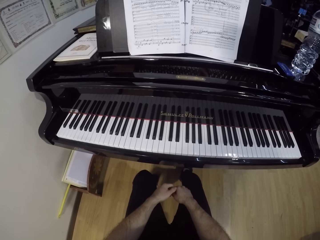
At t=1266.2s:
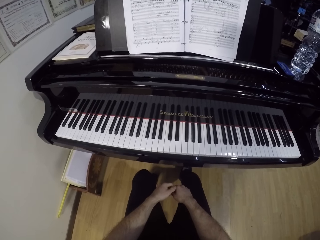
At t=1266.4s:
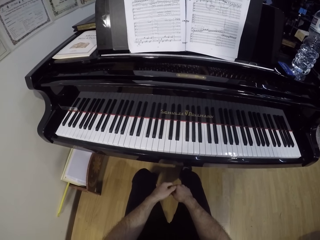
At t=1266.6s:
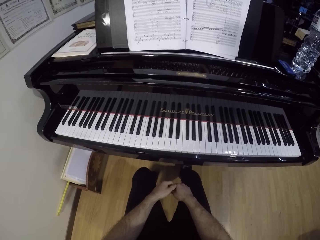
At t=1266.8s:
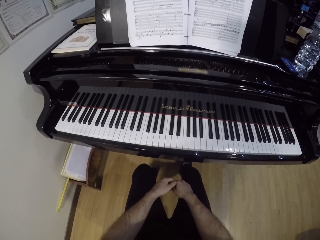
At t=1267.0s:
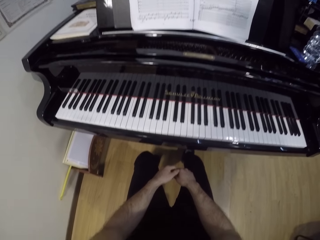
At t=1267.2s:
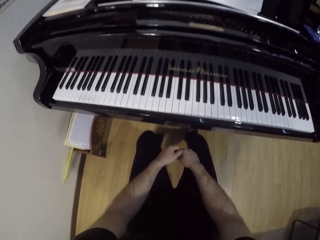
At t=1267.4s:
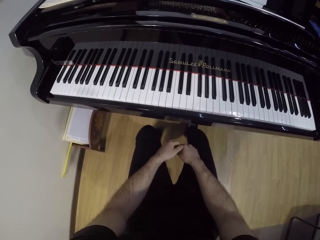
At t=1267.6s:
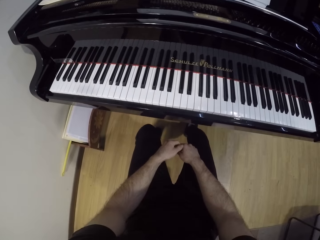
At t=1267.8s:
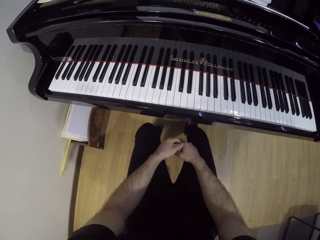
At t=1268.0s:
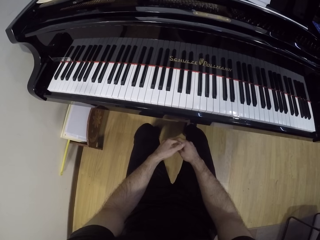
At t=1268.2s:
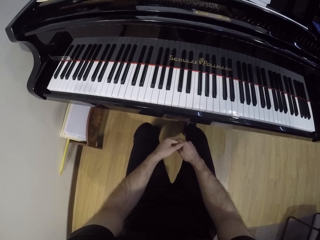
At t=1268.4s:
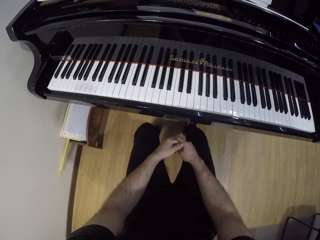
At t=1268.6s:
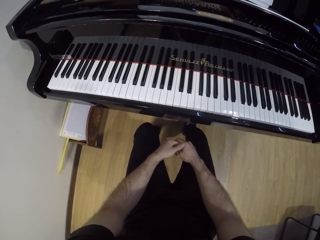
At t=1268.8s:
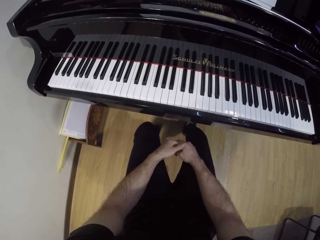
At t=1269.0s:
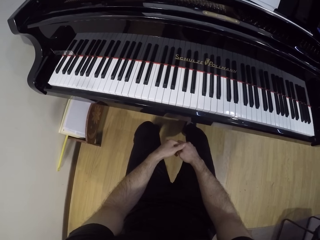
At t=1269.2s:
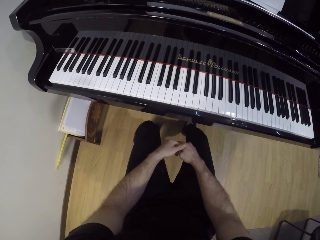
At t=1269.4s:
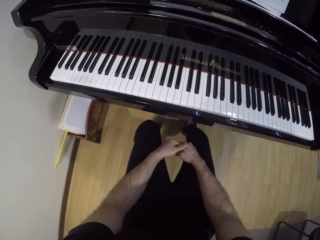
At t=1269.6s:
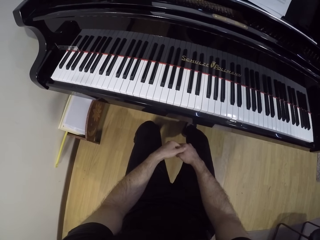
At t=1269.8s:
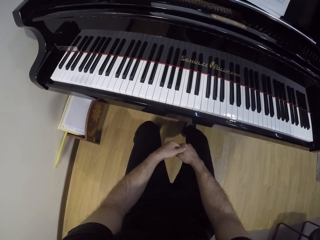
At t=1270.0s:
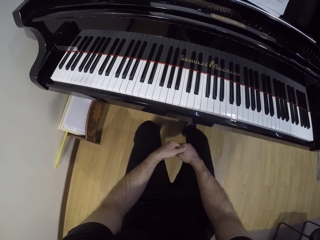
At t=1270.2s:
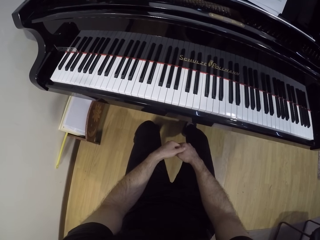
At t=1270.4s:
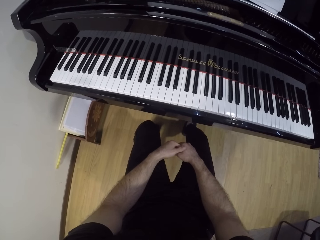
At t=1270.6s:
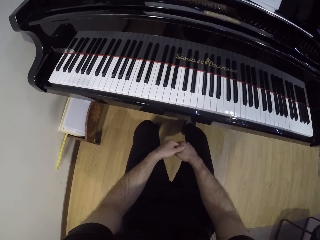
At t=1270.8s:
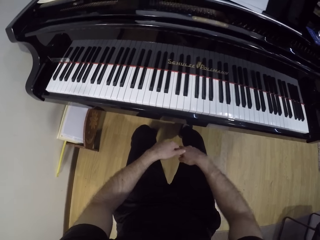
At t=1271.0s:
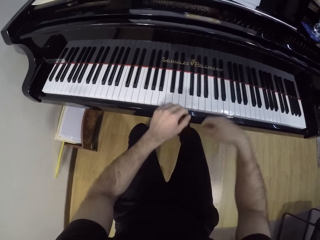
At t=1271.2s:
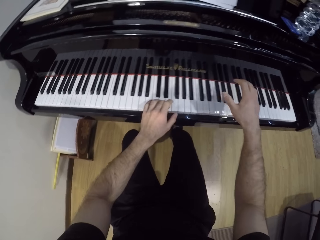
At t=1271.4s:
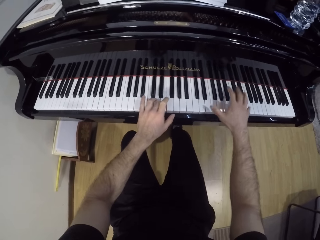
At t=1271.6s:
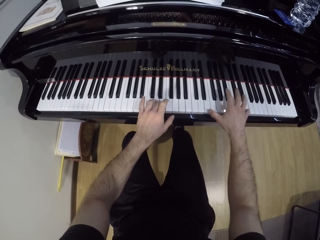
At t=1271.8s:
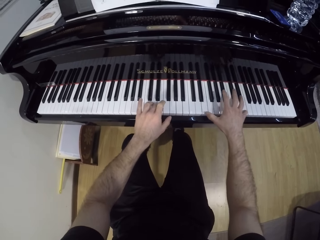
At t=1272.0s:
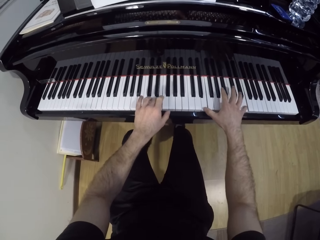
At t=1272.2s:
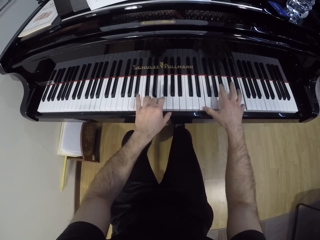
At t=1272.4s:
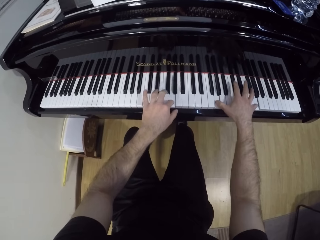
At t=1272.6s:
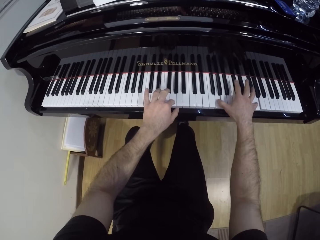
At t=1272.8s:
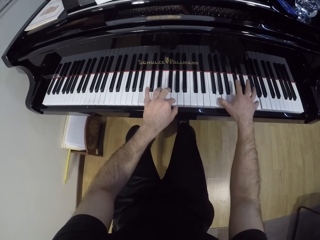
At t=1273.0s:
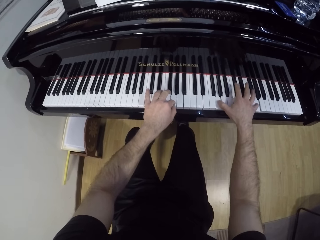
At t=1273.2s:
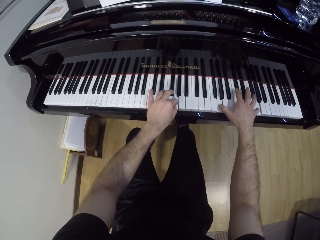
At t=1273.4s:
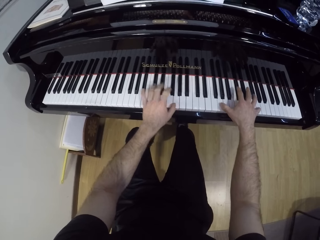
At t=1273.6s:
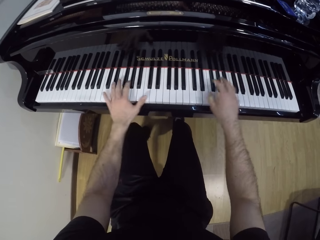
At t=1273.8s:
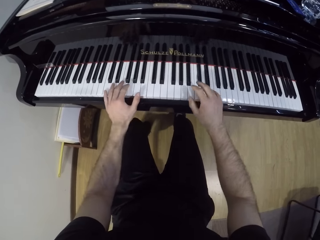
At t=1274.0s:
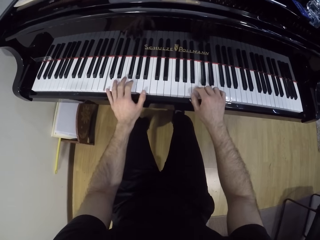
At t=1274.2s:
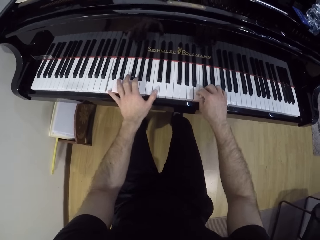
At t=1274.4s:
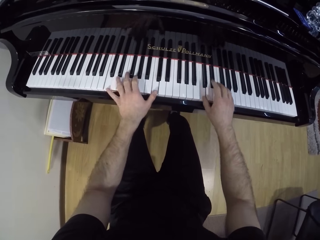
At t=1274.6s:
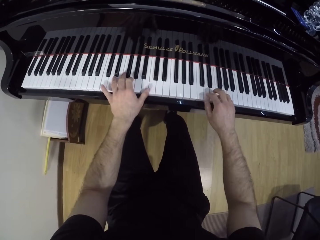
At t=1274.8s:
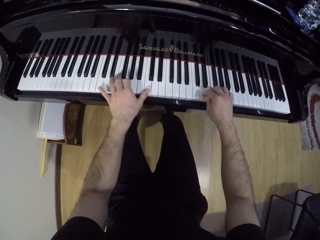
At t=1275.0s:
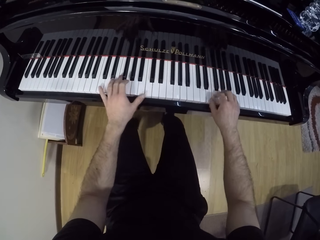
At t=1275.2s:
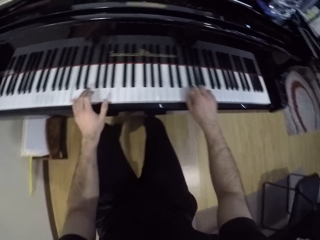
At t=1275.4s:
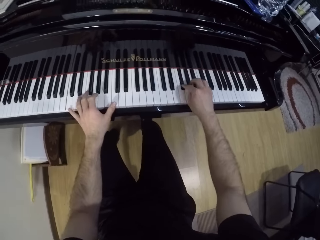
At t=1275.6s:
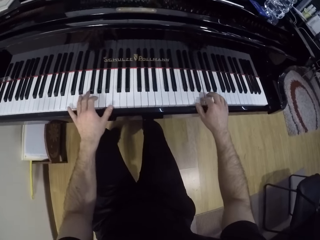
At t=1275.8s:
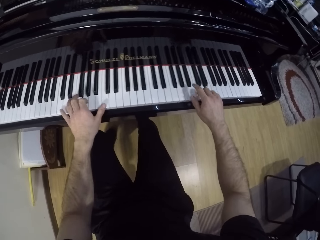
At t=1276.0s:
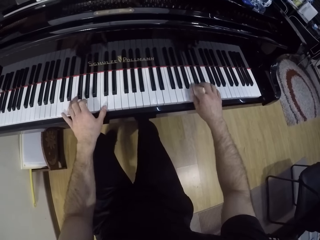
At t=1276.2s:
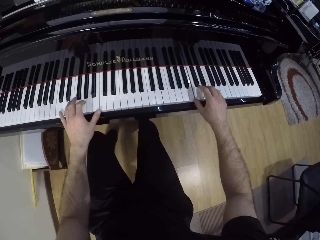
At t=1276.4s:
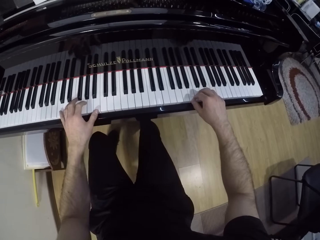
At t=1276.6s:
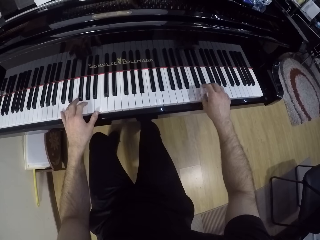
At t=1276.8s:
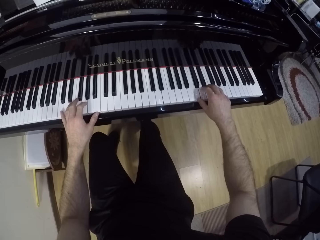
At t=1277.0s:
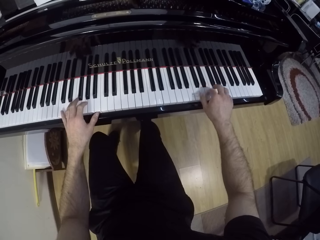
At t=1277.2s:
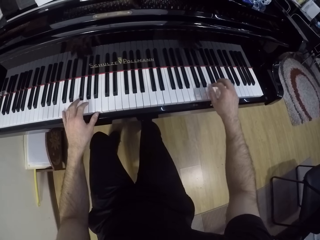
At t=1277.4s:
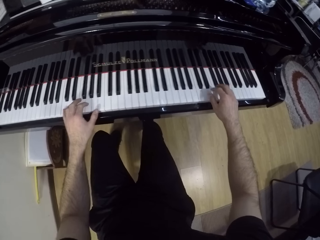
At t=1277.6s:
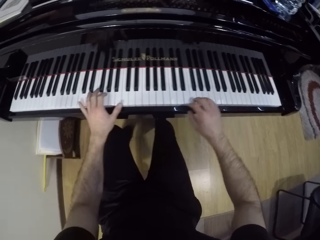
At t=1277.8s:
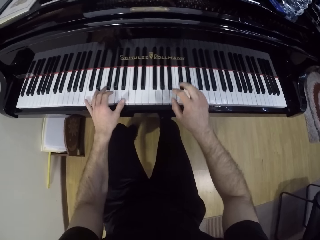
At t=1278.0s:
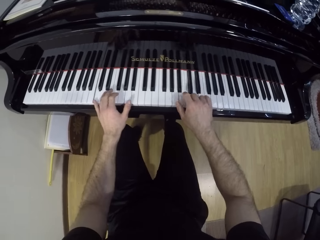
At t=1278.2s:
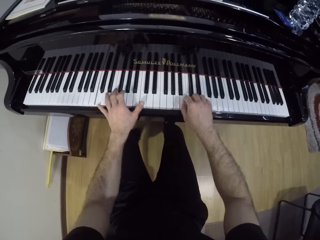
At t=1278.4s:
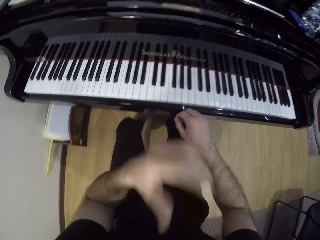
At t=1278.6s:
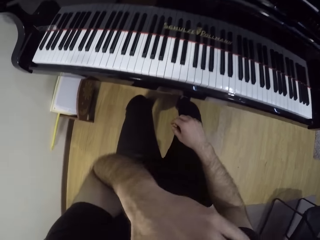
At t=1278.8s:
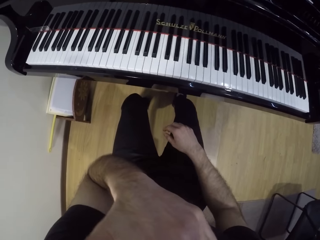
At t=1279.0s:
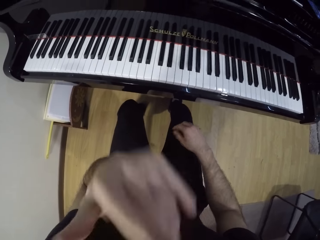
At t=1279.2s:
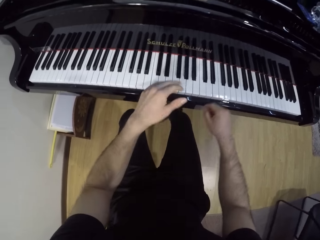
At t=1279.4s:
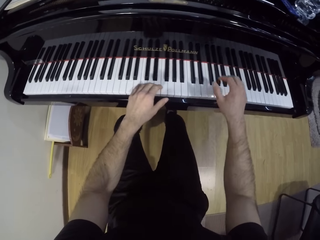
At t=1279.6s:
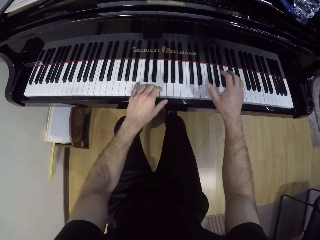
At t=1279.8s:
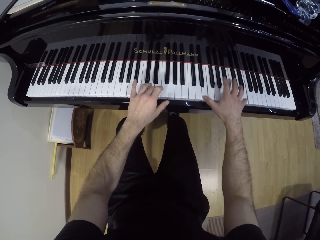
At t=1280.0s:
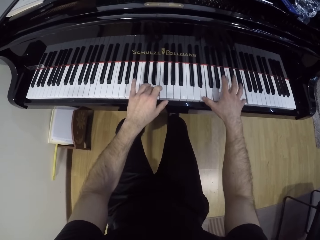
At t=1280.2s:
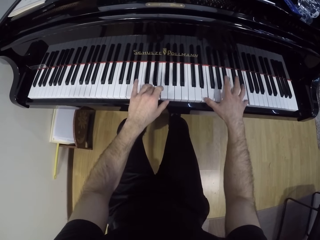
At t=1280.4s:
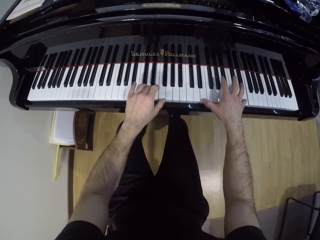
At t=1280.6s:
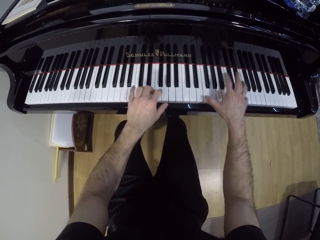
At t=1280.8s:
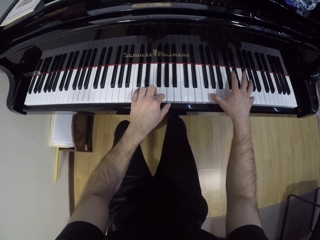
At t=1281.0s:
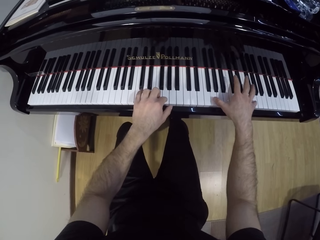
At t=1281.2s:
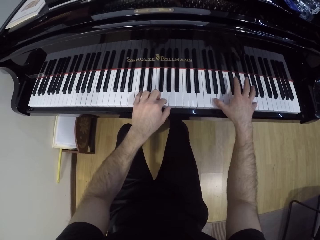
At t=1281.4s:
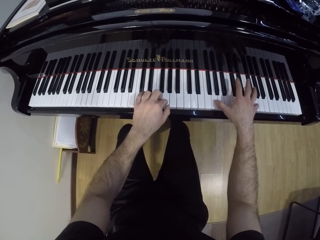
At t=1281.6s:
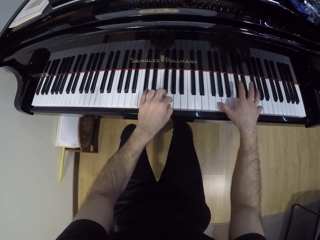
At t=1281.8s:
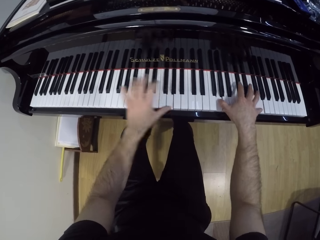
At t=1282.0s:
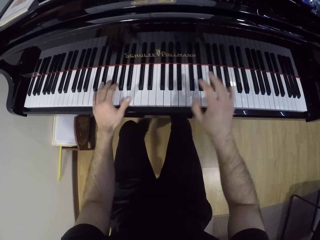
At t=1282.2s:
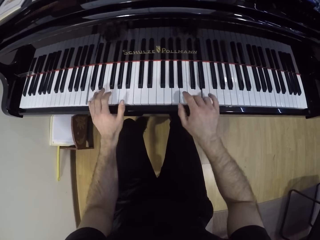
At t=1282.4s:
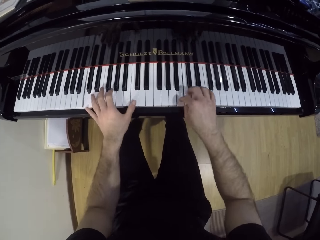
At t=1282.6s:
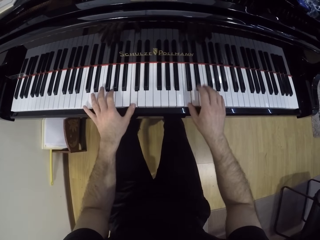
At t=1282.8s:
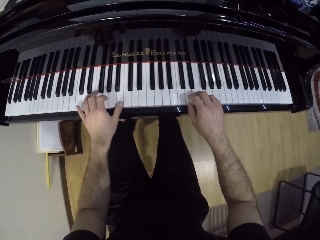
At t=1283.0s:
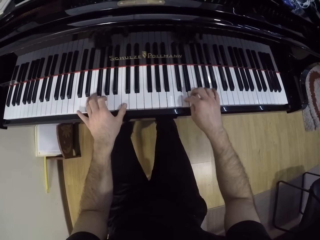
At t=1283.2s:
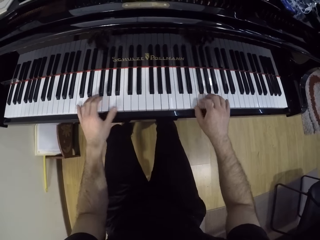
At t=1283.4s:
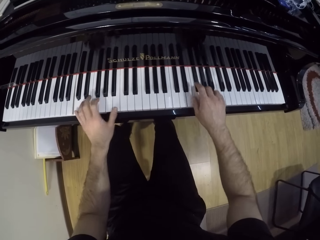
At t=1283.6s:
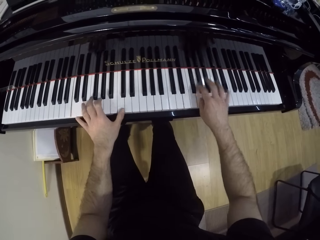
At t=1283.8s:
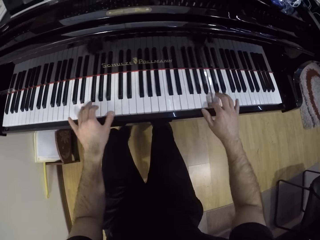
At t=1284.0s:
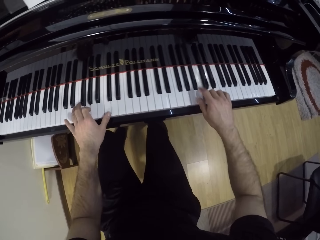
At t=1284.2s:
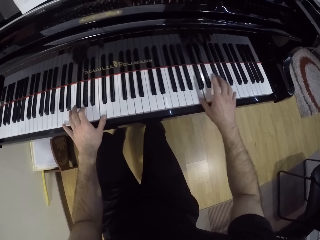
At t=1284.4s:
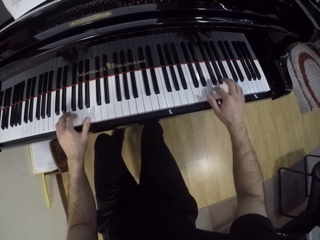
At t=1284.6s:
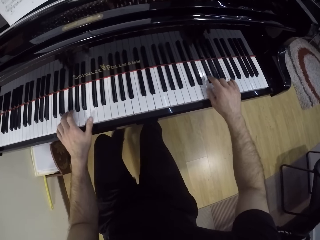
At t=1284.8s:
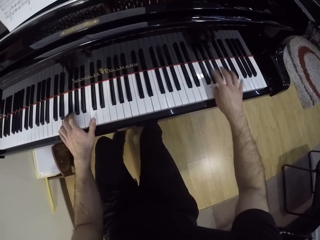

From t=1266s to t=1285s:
The camera wearer stares at the piano. He plays the piano with both hands. He scratches his face with his left hand. He raises the left hand towards something and withdraws the left hand from something. He plays the piano with both hands.

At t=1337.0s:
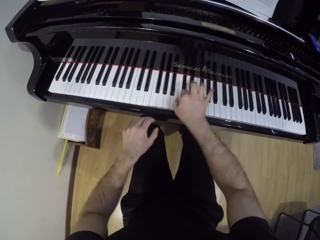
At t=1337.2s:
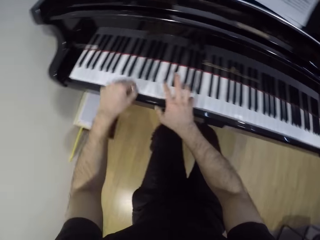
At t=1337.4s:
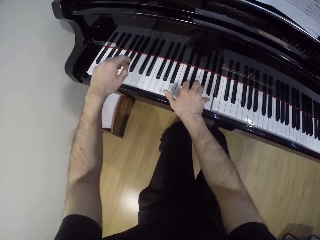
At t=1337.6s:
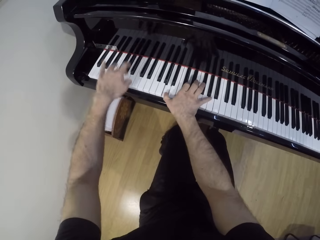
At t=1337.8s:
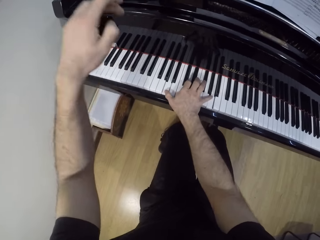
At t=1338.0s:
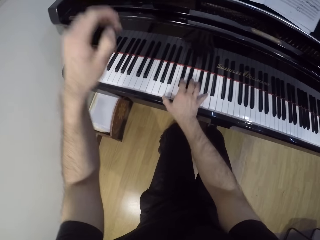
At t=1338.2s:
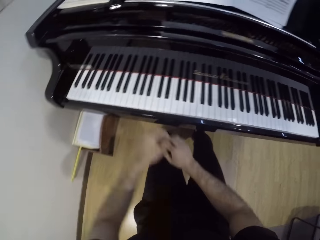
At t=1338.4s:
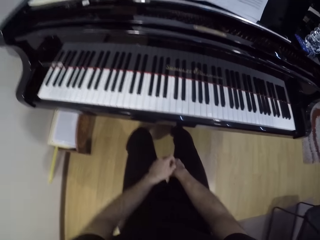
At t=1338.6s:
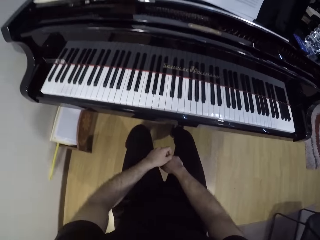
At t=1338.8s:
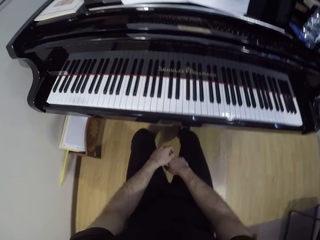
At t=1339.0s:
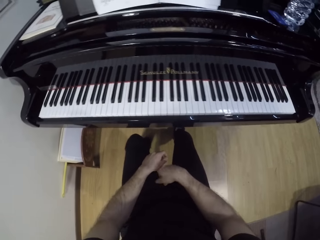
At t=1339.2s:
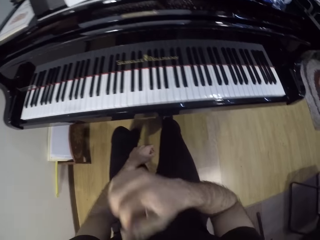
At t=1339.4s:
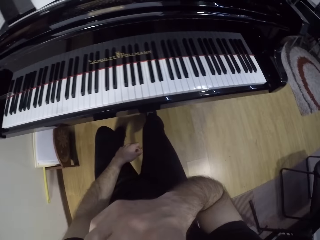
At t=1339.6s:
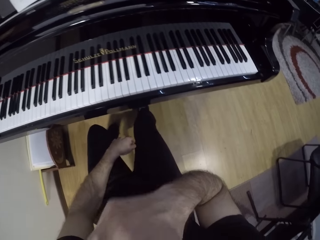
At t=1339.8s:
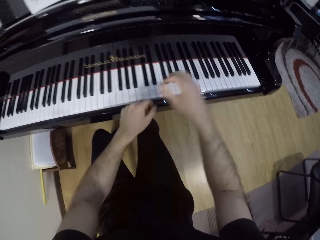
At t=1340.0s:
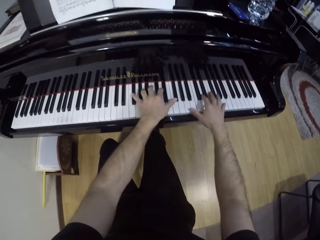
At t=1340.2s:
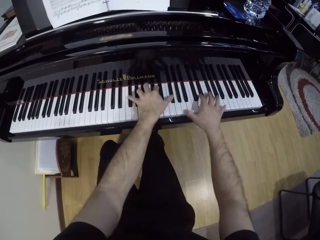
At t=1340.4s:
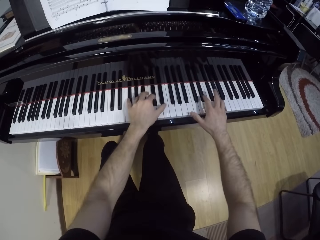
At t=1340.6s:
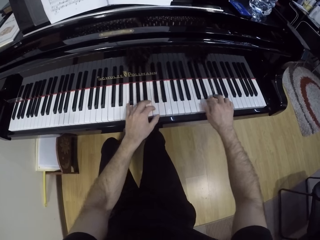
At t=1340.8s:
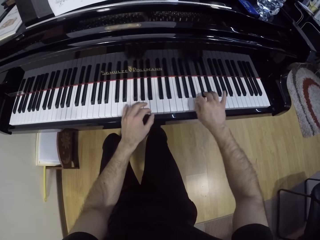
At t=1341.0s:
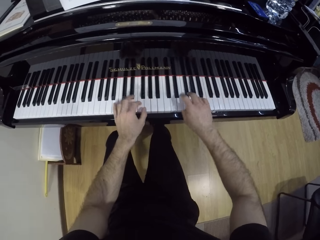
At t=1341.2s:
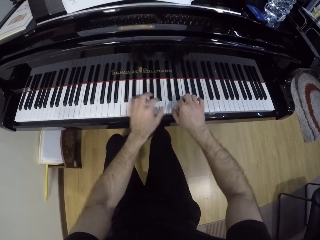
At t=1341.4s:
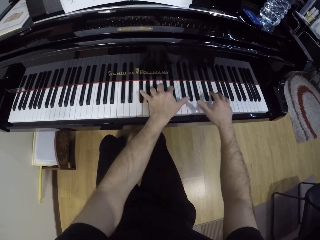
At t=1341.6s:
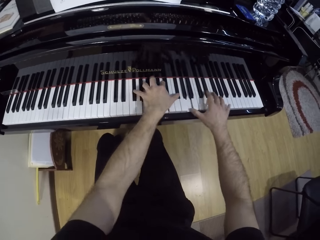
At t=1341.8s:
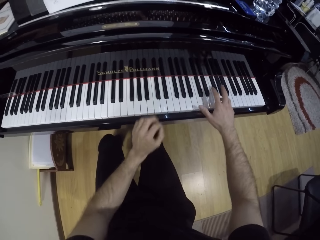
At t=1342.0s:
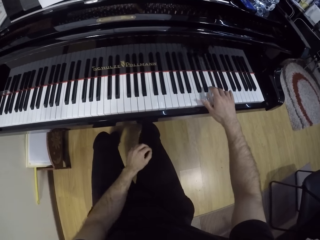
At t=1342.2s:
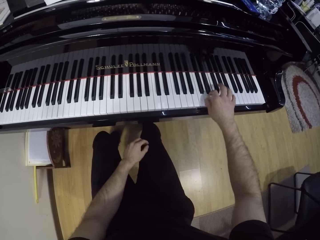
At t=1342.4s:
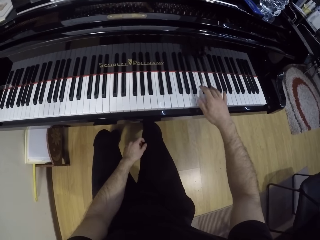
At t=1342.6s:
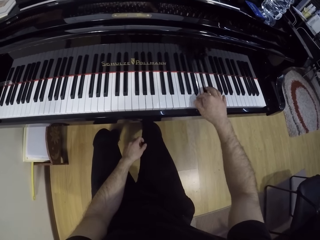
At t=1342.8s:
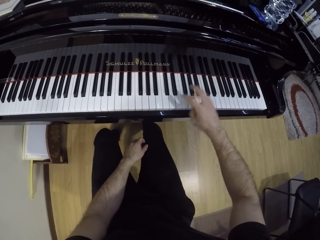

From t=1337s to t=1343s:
The camera wearer folds the hands on the thighs. He scratches his face with his right hand. He raises the left hand towards something and withdraws the left hand from something. He plays the piano with both hands. He plays the piano with his right hand.
